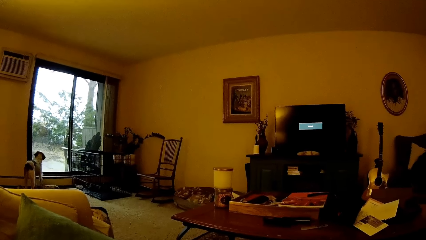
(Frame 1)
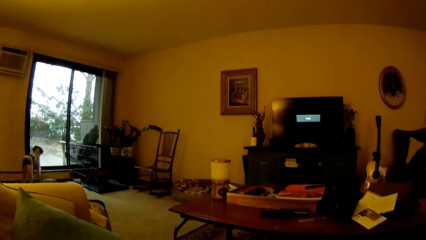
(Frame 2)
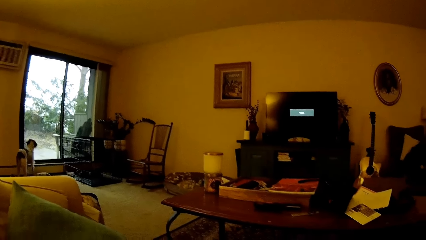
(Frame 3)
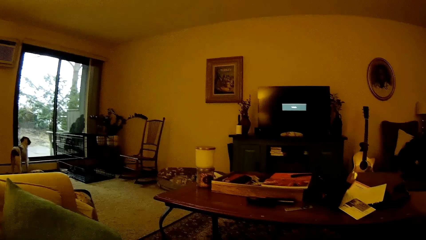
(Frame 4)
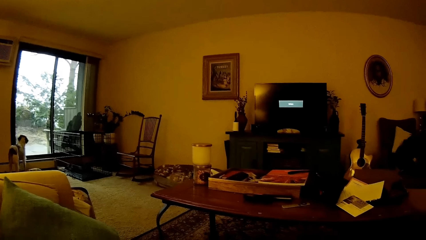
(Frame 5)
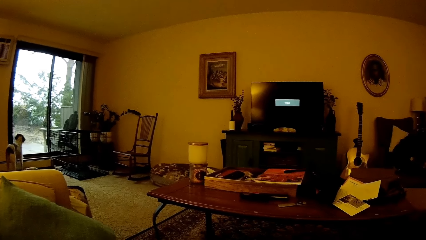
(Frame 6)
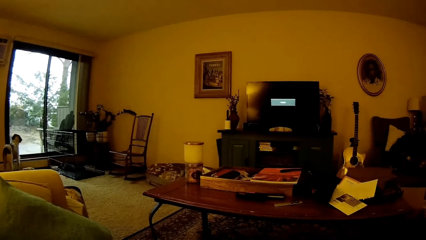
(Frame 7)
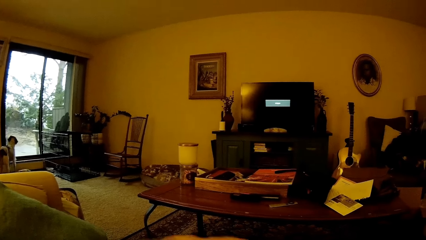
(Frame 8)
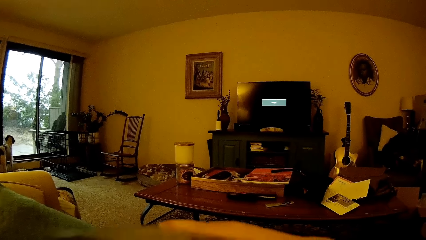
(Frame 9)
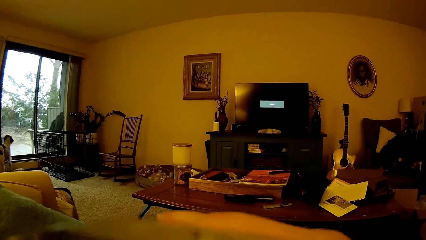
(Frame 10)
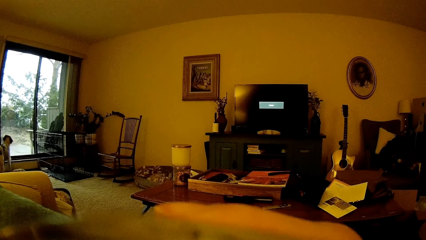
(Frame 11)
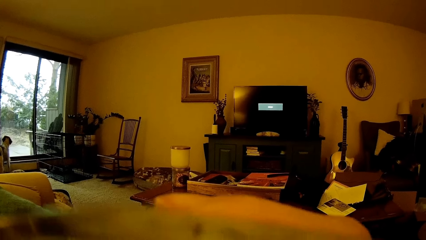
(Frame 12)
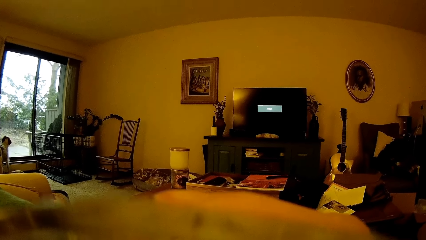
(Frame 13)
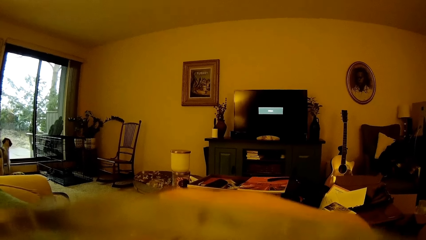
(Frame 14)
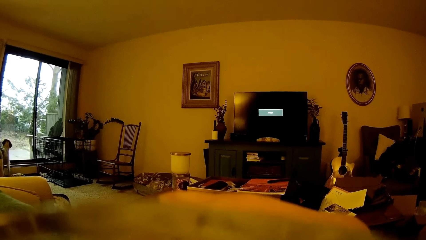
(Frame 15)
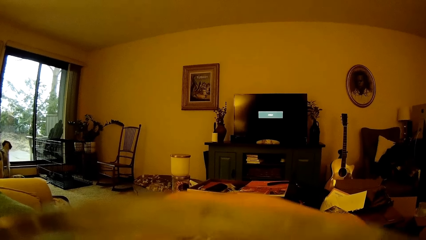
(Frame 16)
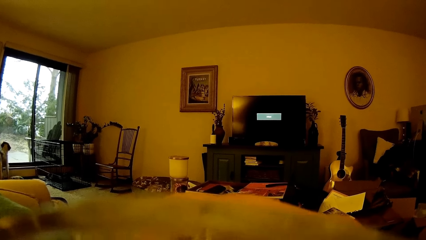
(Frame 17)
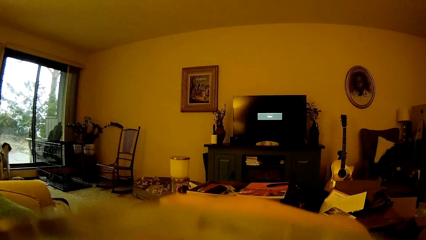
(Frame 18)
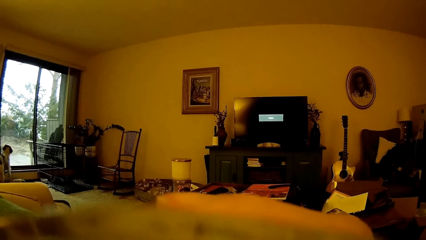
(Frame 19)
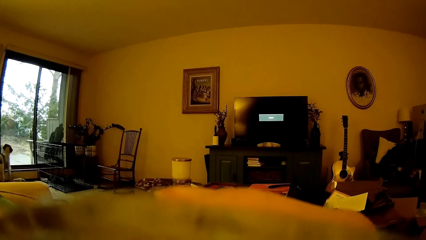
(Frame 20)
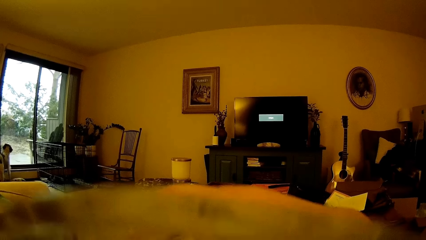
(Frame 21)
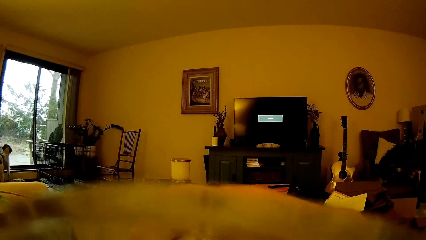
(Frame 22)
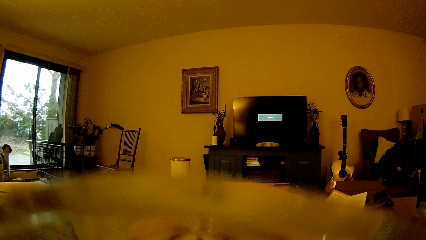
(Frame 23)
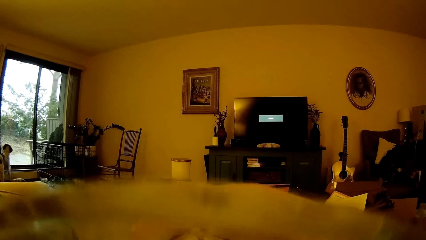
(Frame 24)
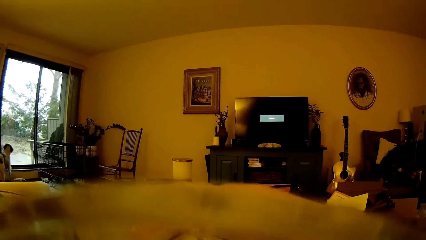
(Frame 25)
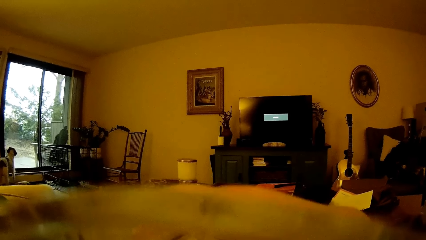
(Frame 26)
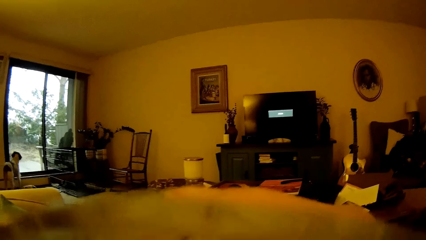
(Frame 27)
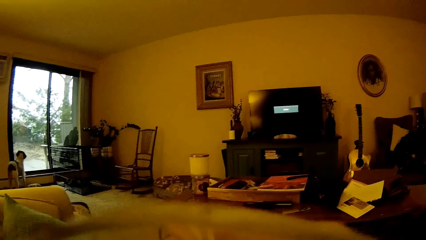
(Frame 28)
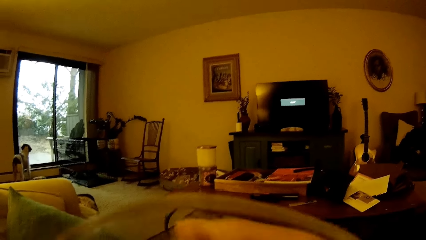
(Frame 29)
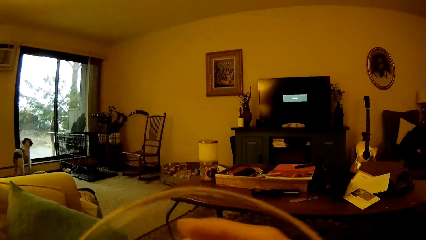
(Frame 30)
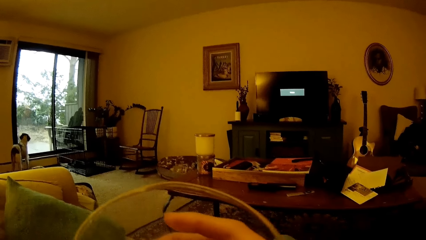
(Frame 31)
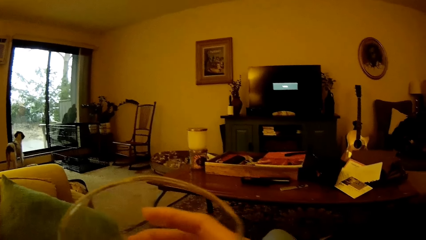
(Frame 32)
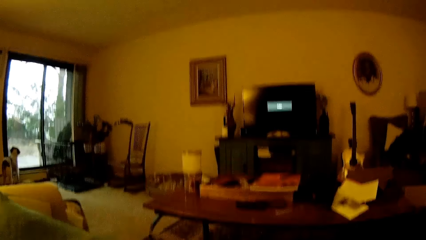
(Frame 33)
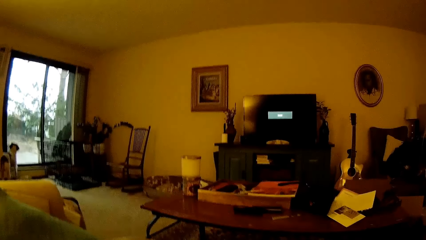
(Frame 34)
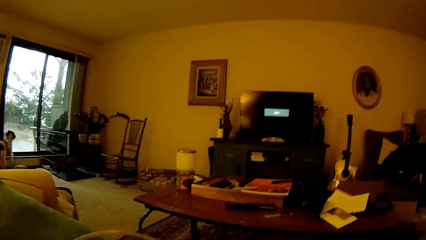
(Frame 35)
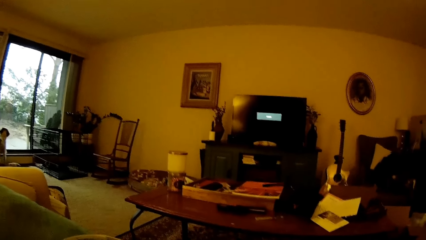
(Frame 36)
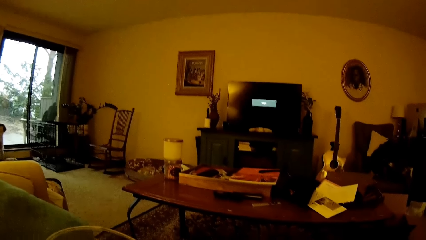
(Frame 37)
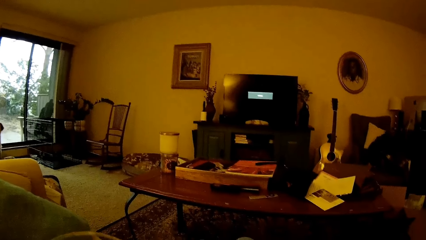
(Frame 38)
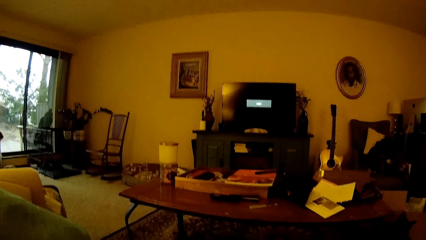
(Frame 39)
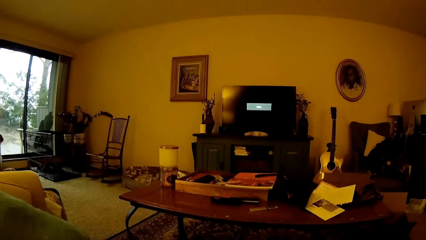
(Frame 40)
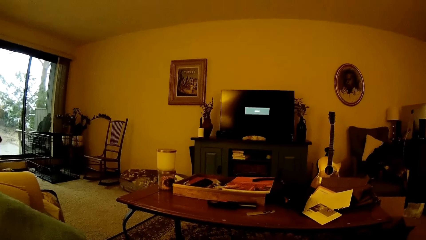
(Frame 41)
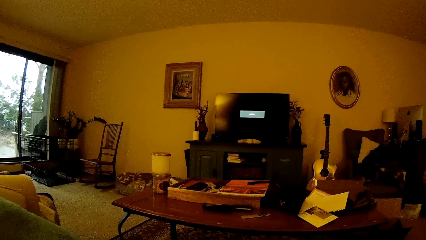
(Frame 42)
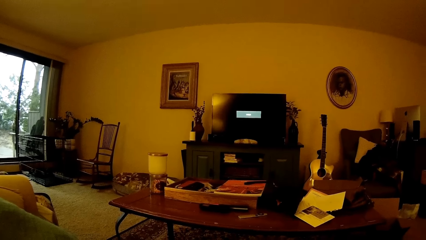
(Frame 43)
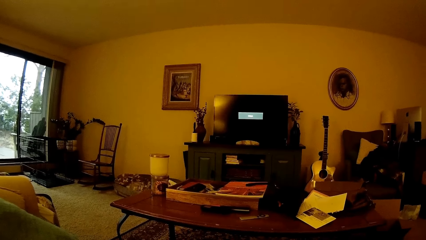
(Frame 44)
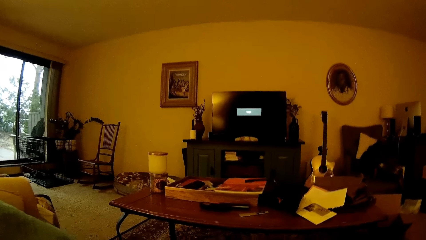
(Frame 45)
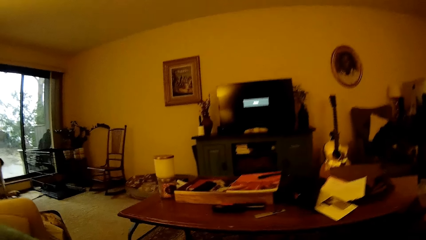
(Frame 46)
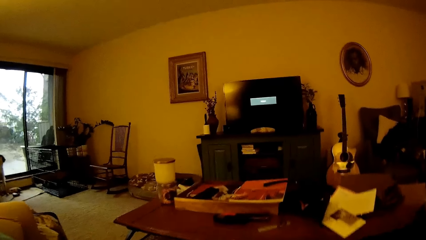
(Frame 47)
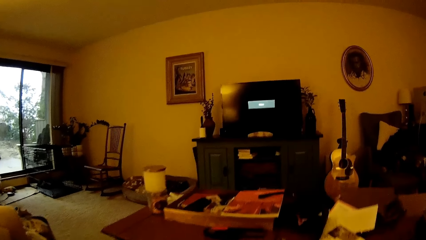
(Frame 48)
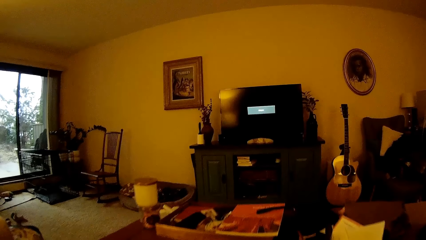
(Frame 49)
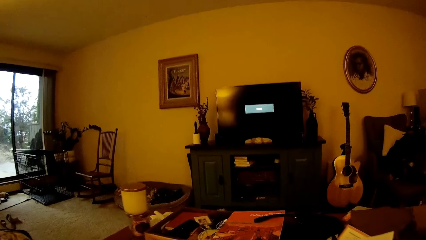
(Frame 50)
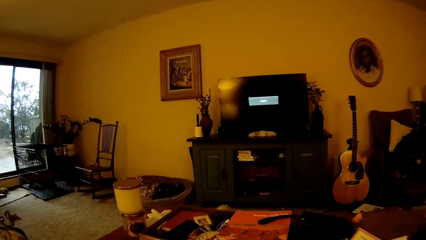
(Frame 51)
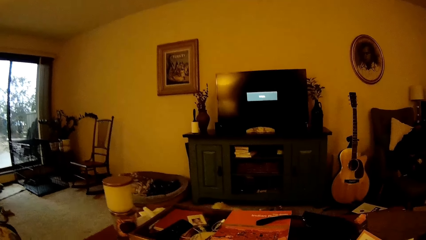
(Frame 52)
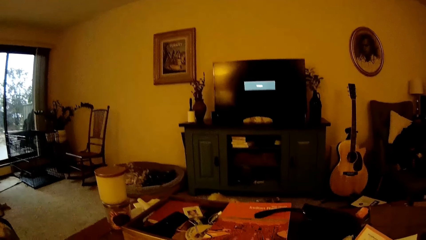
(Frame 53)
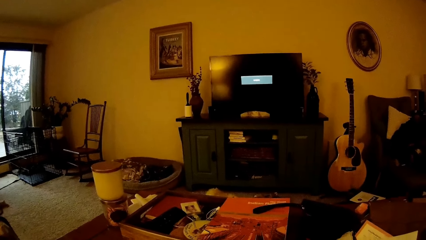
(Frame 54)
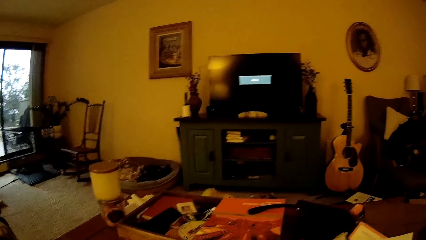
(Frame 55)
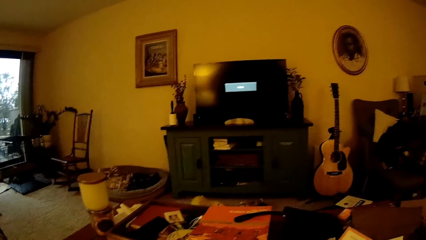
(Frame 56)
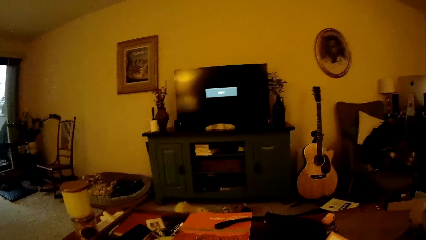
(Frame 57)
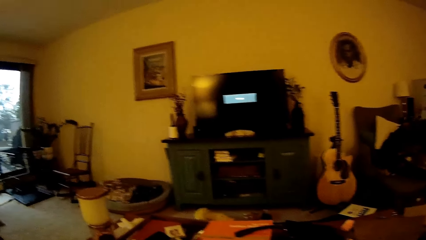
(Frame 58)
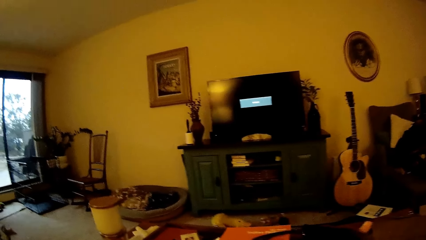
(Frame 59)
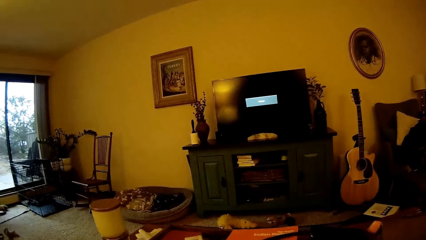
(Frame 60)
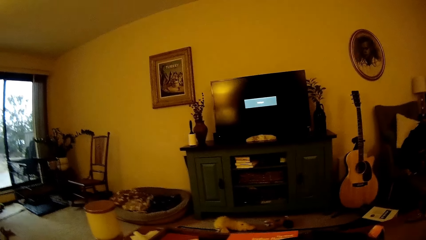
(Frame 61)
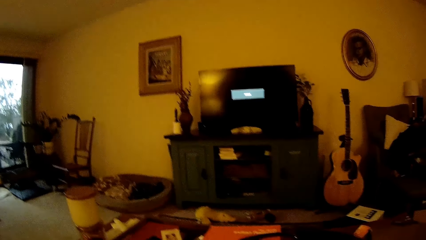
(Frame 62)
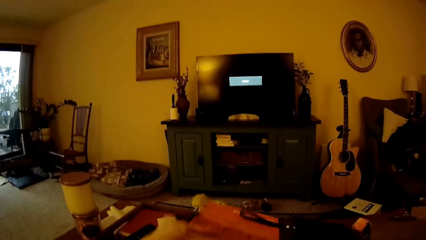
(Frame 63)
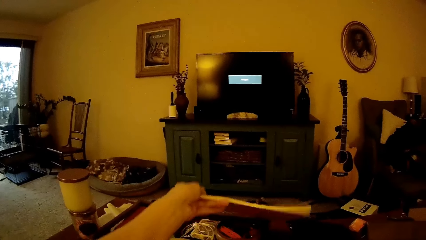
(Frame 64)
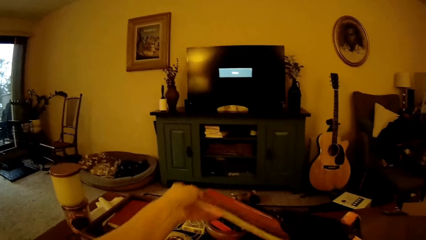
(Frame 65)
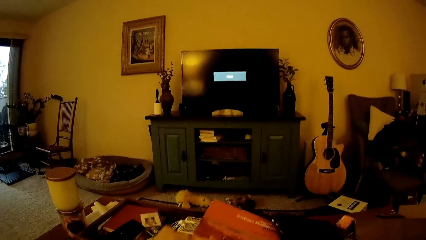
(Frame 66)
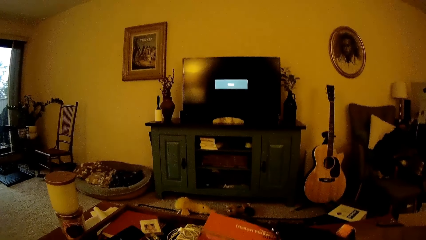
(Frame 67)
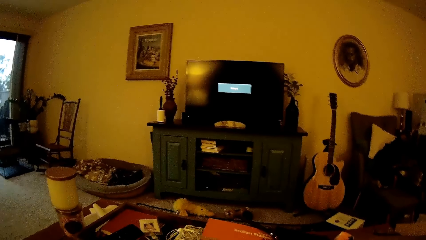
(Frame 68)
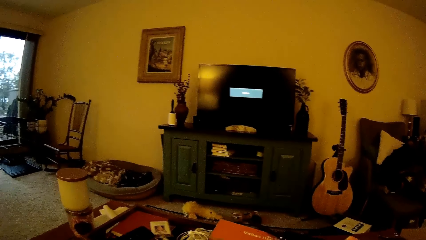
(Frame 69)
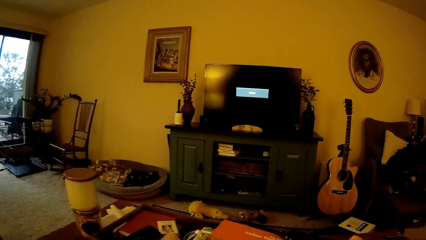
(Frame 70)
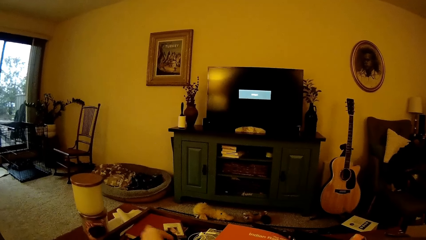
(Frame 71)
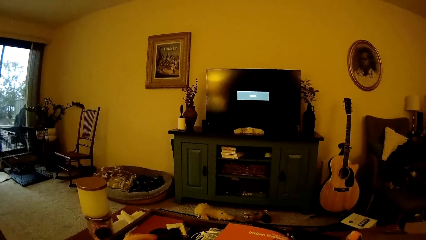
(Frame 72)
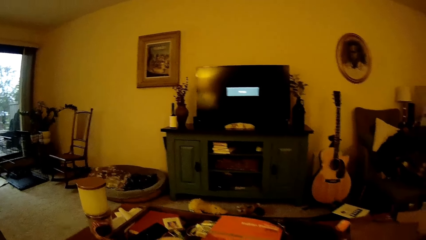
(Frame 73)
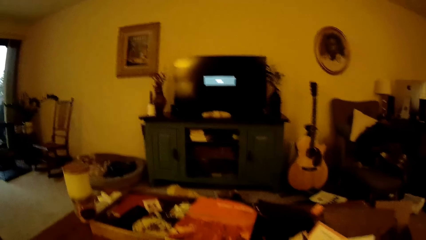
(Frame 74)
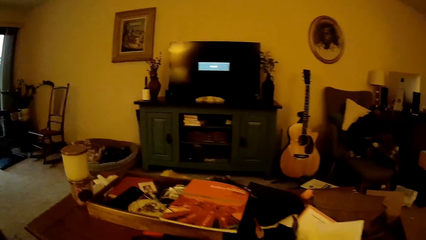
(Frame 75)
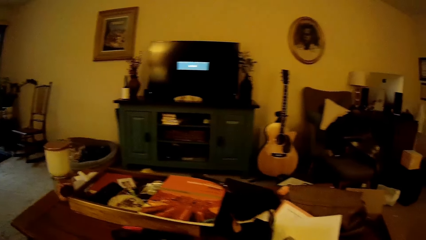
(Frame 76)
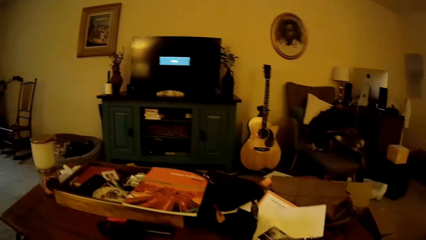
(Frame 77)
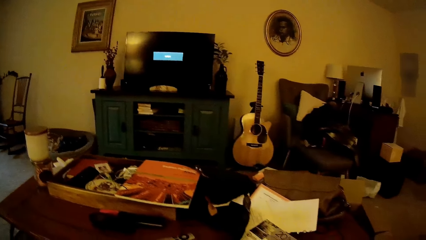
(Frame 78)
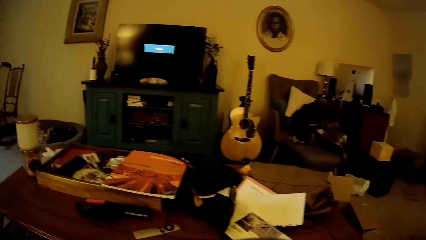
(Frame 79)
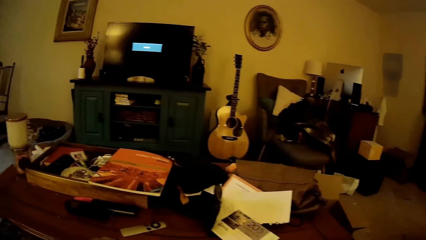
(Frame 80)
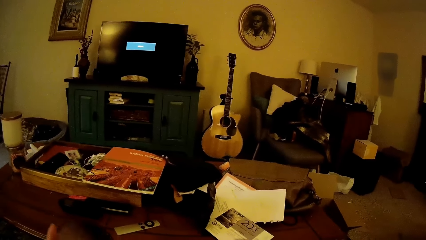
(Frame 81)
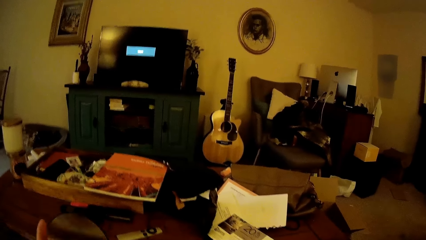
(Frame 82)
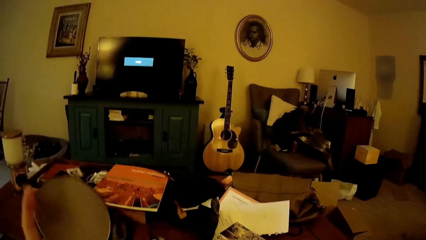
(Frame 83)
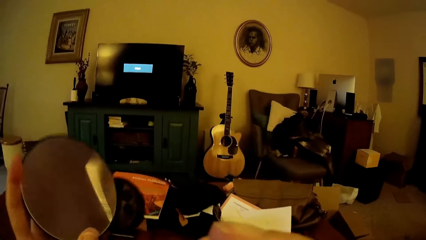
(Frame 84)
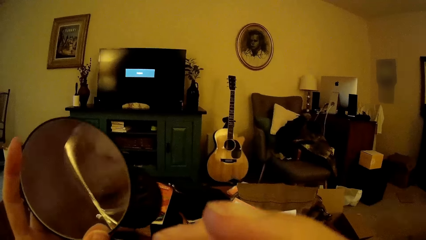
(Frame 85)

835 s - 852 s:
The camera wearer drinks from the glass cup in her right hand. She looks around. She leans forward. She raises a book on a table with her left hand. She places the book down. She picks up a mirror from the table with her left hand. She looks around.
